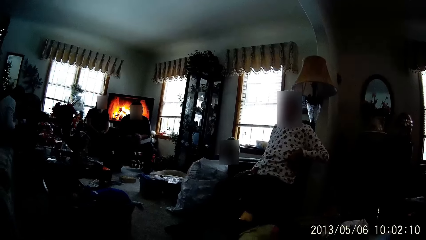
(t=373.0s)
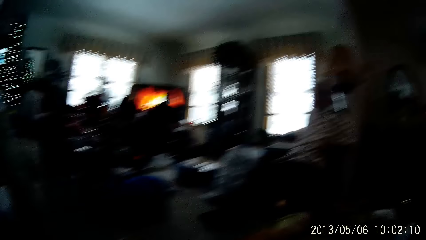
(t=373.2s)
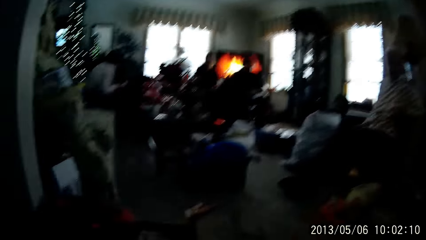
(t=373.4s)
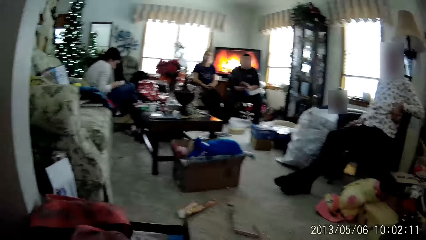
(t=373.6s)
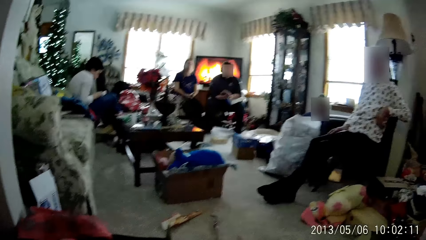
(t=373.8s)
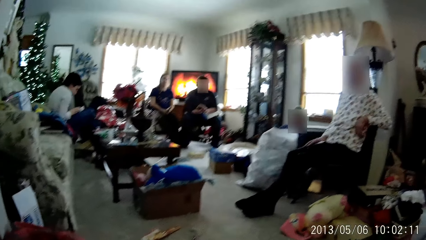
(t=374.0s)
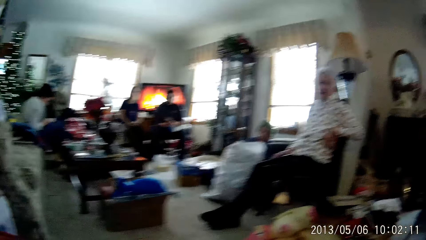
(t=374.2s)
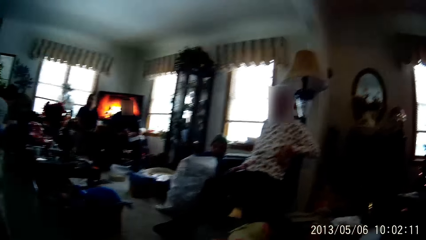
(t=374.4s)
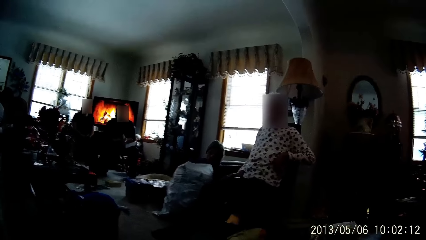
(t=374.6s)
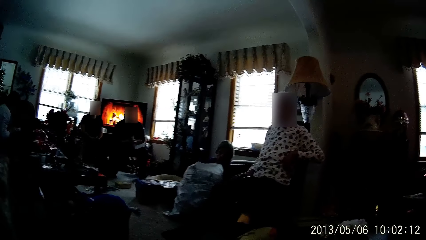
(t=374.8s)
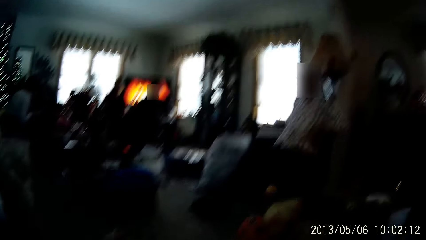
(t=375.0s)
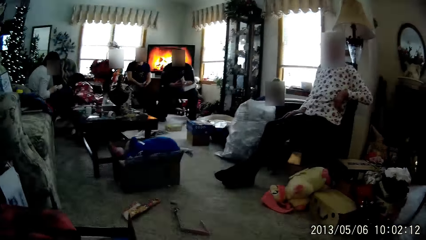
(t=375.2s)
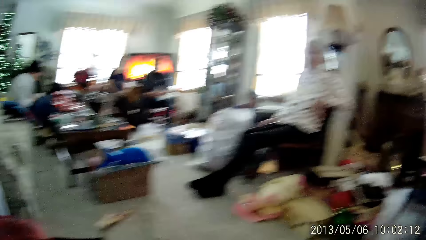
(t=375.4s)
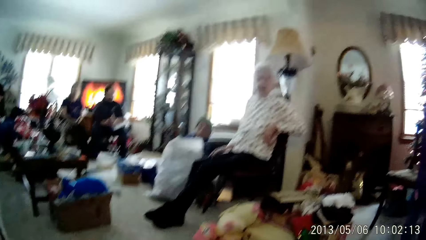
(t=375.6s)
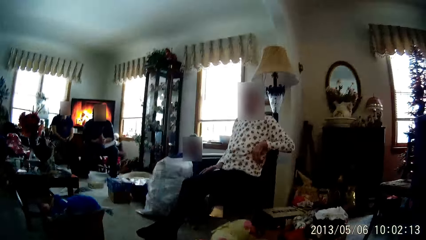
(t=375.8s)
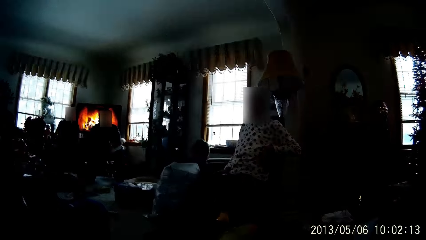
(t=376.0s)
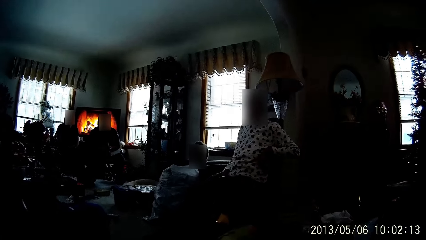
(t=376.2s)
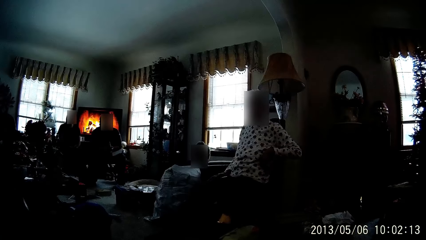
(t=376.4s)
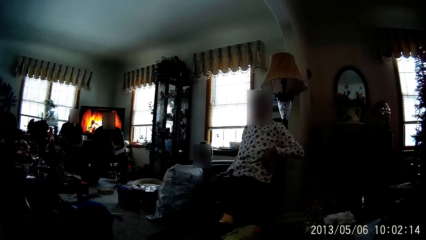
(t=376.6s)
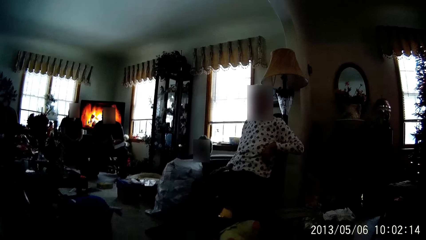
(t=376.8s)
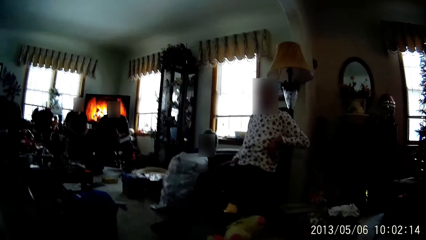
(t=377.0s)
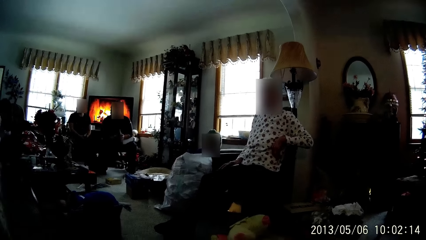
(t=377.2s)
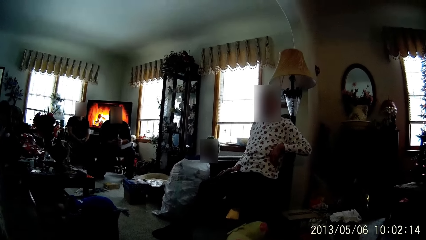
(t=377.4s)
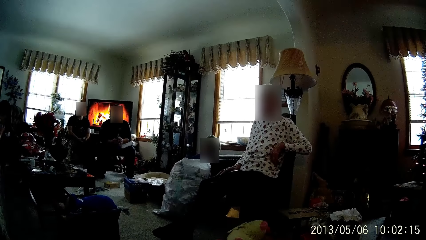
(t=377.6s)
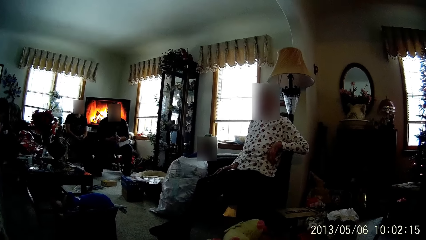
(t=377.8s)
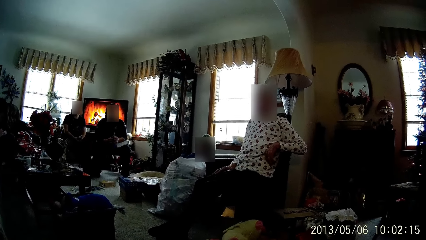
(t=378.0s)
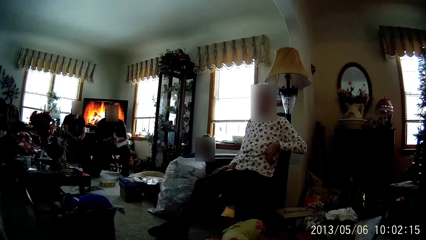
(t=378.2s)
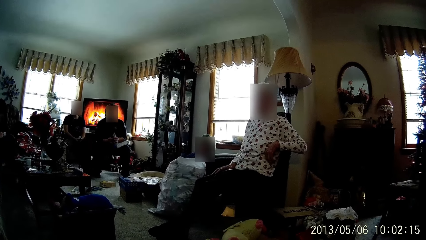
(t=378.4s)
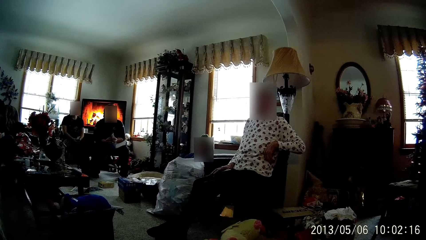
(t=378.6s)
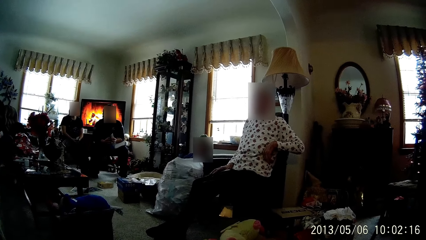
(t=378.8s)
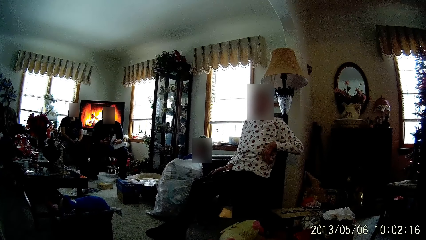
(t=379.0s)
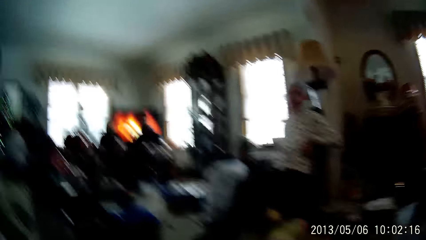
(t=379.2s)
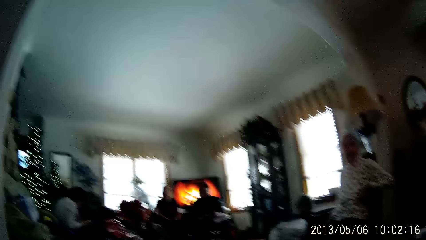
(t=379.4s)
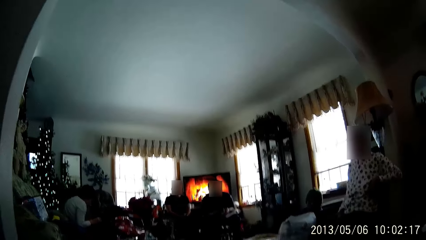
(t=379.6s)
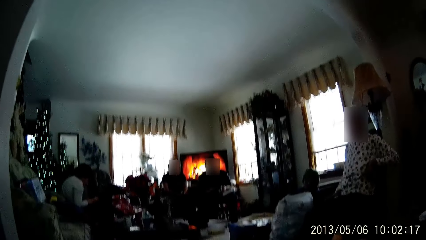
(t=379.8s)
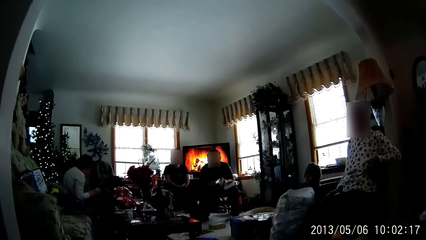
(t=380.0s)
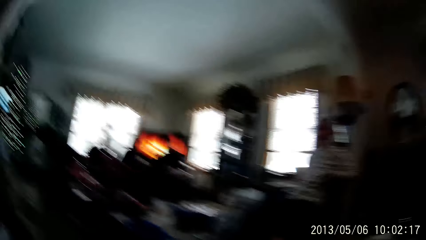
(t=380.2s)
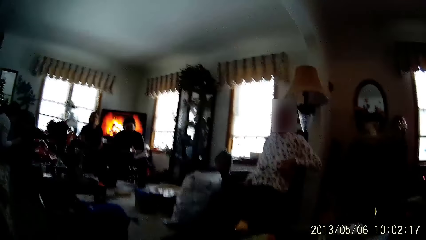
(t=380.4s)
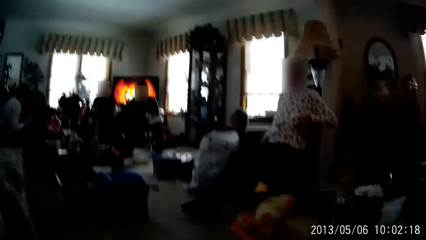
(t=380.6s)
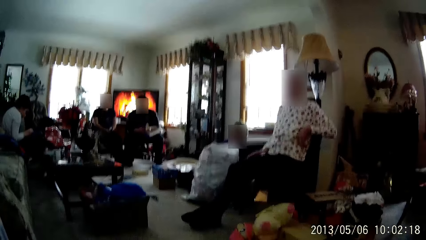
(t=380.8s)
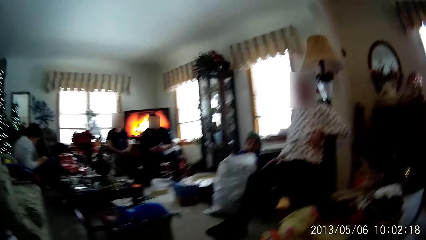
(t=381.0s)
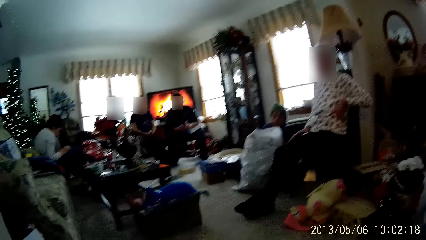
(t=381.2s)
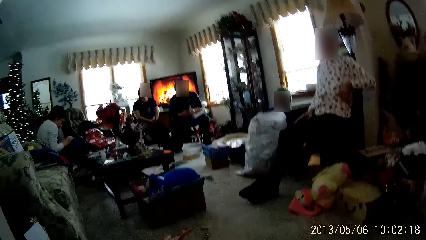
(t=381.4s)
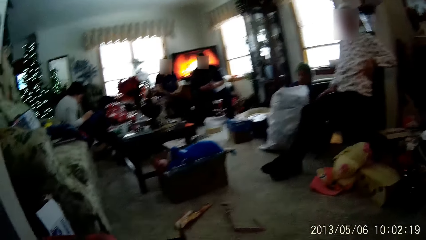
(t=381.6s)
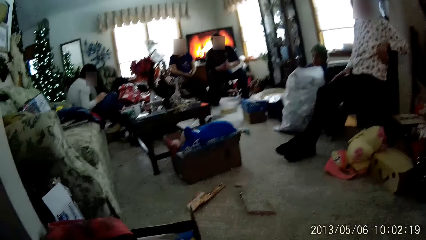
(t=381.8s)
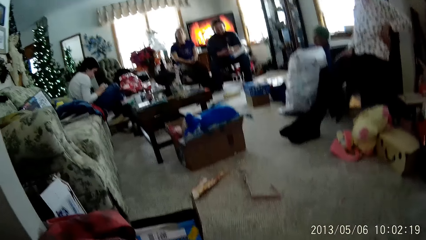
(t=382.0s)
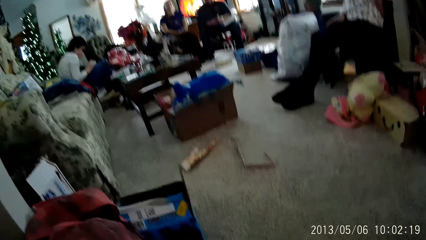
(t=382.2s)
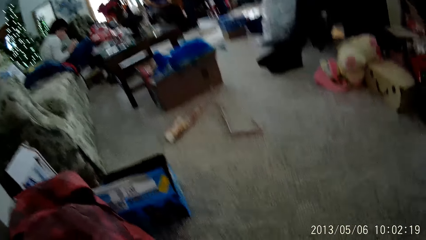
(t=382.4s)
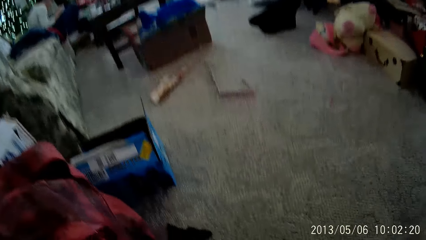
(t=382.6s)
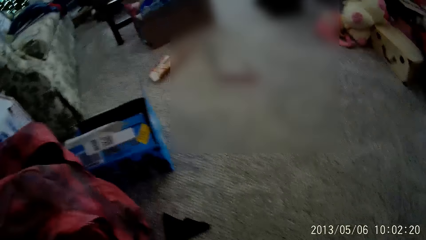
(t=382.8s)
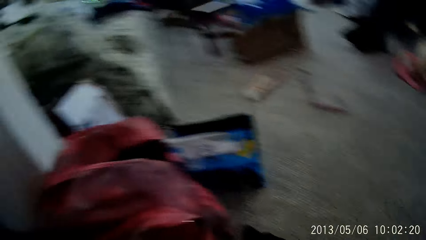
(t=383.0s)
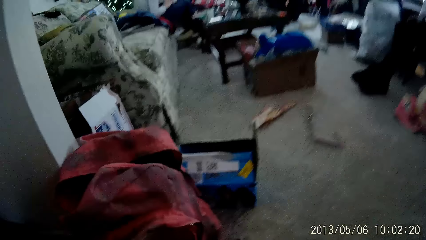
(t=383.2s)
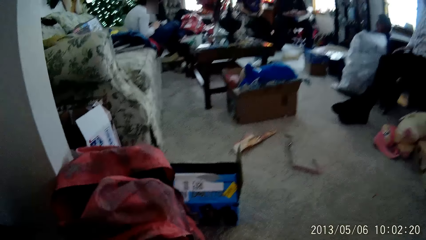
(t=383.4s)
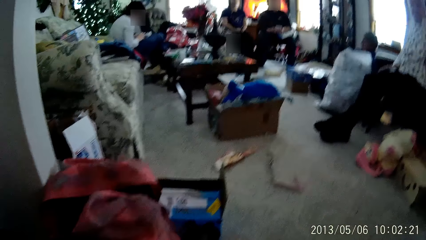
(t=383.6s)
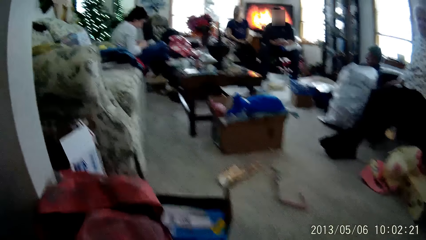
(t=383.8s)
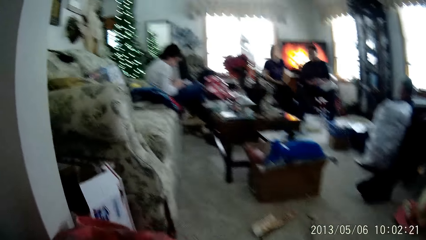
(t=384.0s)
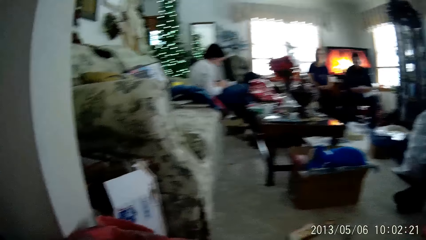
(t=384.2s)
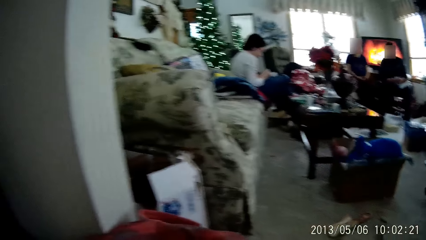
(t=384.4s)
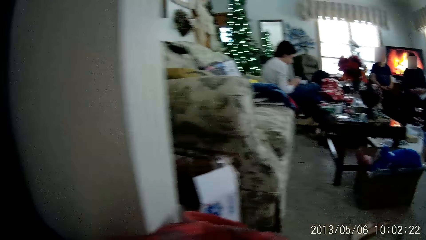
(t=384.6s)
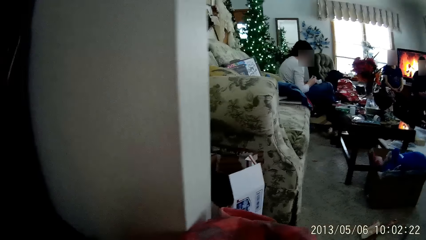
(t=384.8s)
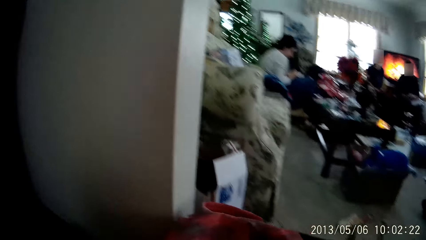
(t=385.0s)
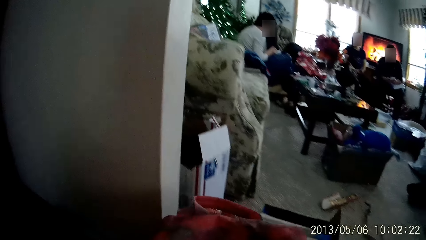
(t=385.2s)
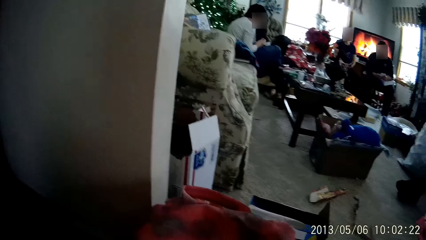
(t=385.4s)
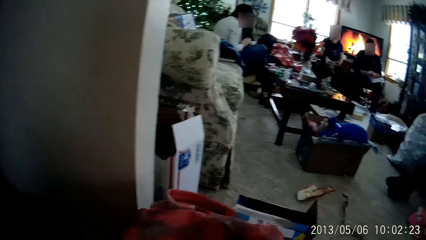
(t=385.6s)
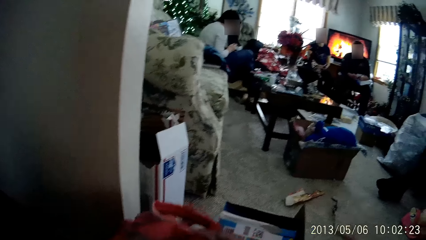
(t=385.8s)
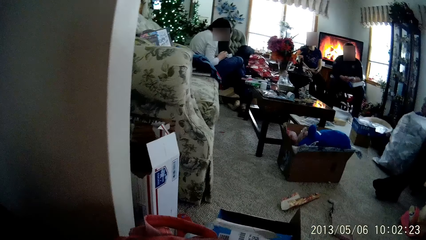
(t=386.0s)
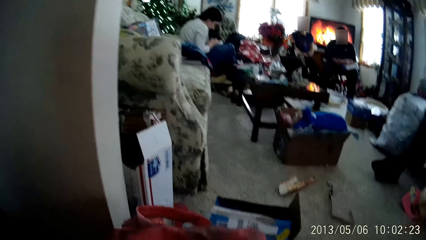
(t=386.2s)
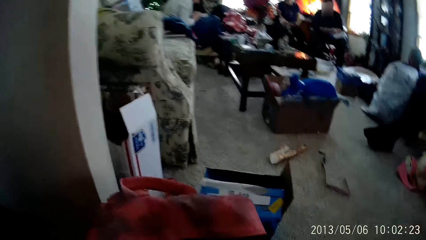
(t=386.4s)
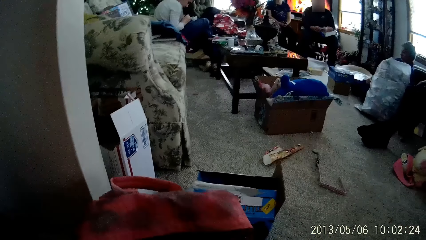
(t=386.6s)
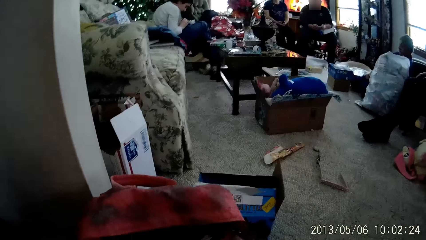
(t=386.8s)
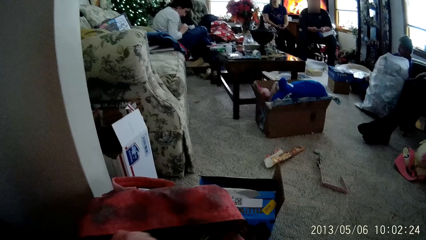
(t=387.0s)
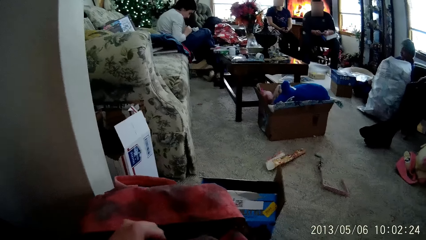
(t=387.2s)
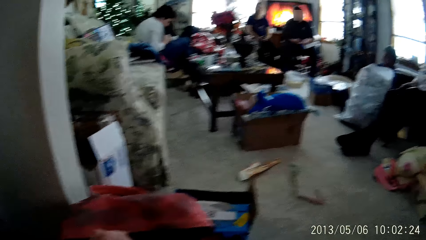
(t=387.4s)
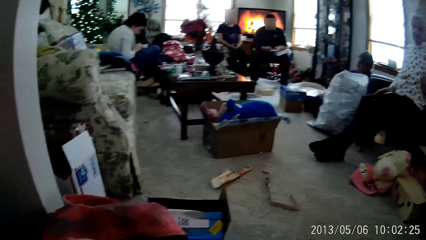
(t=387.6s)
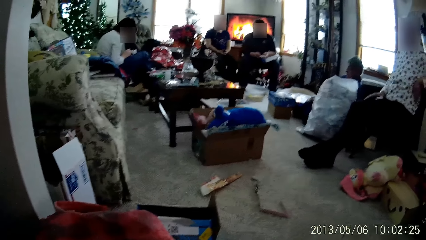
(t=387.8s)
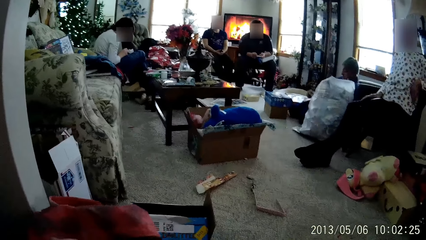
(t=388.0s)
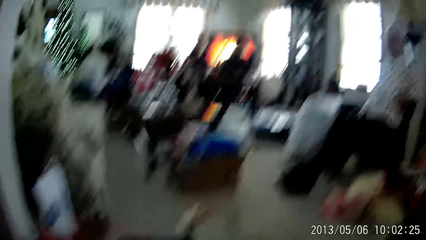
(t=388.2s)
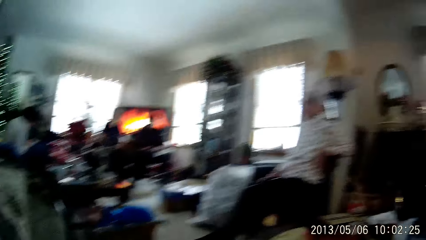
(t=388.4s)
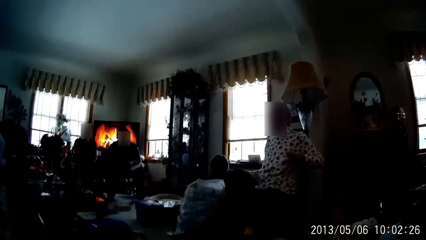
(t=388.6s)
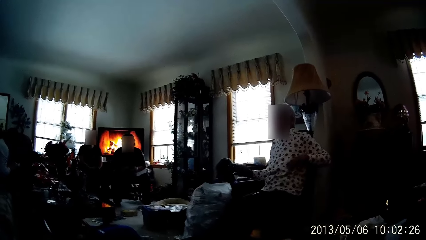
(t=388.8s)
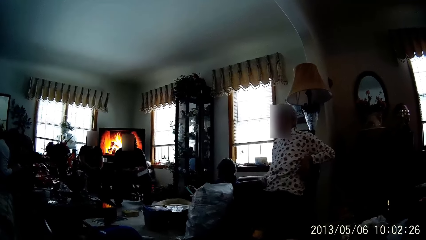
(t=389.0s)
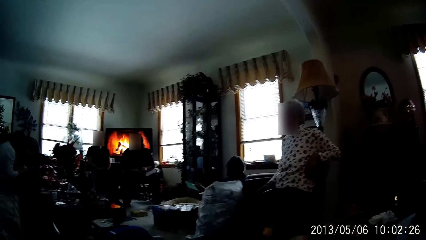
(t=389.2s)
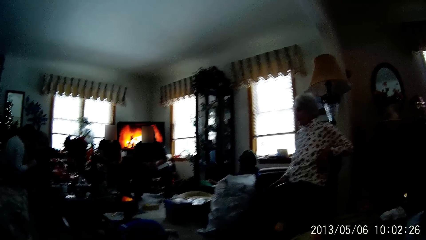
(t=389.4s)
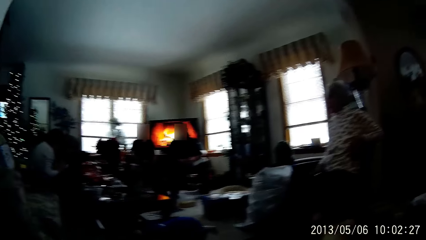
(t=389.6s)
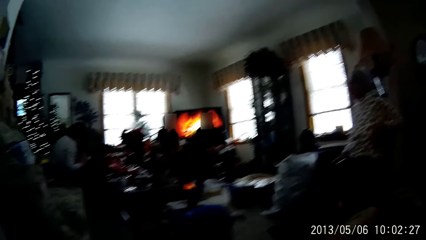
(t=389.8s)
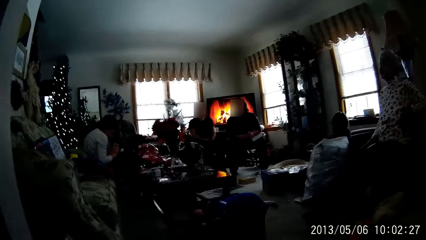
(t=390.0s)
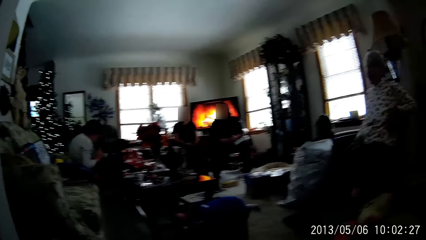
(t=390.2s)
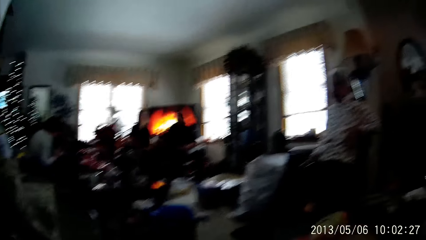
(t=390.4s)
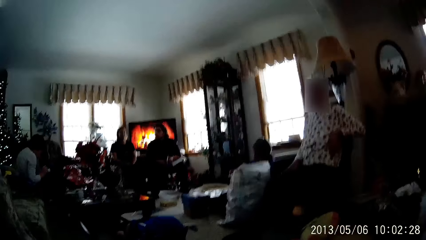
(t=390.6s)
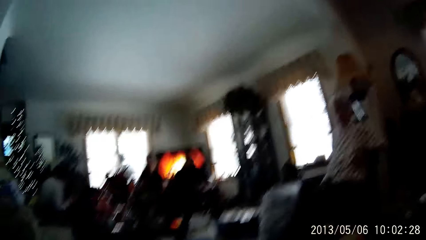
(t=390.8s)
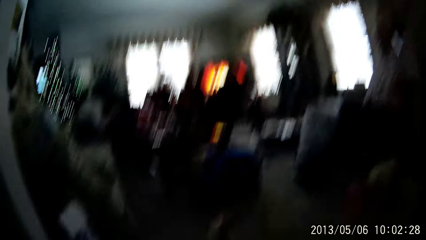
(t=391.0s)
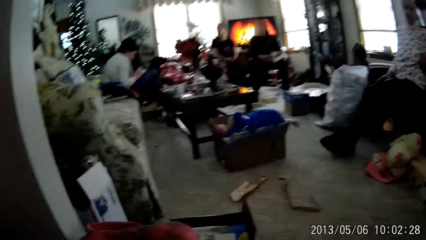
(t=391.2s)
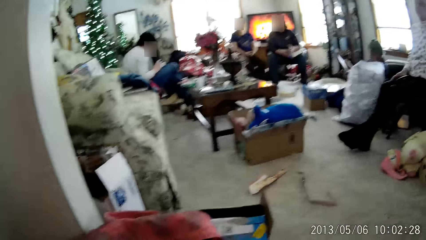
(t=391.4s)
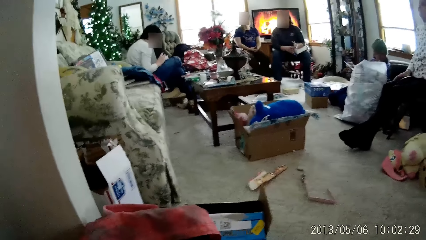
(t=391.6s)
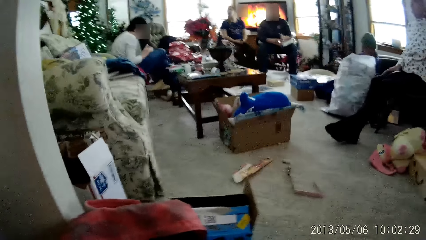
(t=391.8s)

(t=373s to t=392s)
The boy folds the envelope with both hands. The camera wearer searches through a bag on the floor with both hands. The boy lifts his hands.
